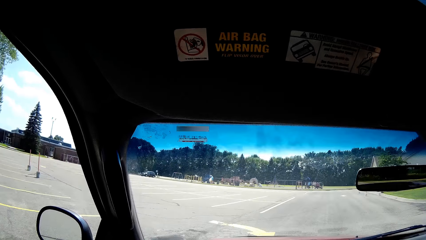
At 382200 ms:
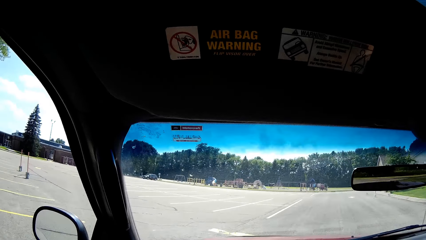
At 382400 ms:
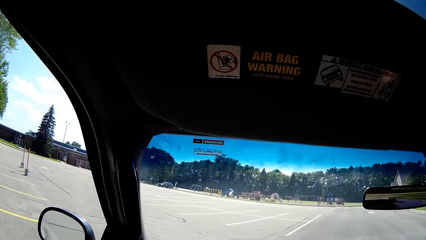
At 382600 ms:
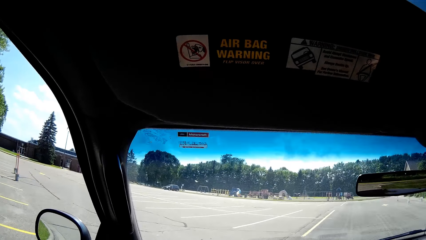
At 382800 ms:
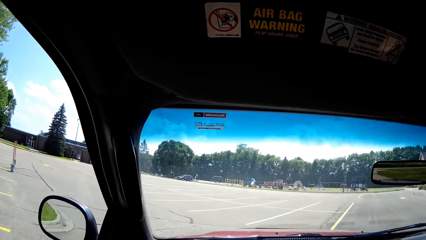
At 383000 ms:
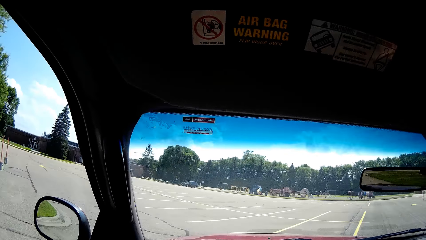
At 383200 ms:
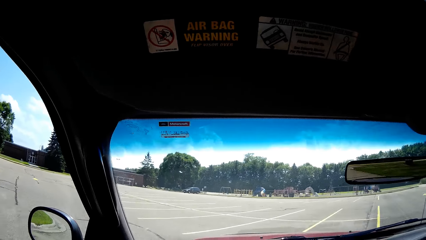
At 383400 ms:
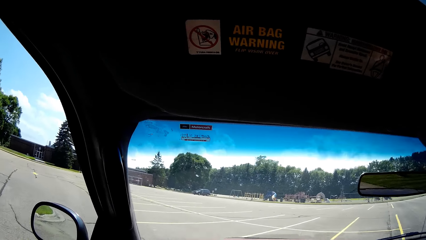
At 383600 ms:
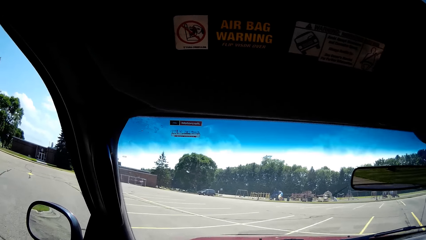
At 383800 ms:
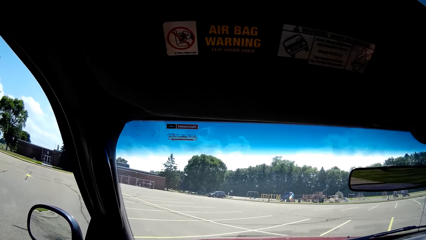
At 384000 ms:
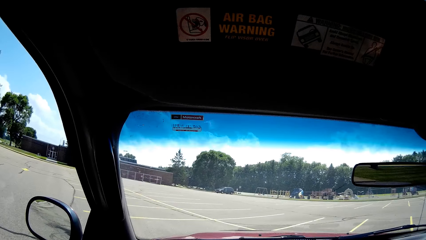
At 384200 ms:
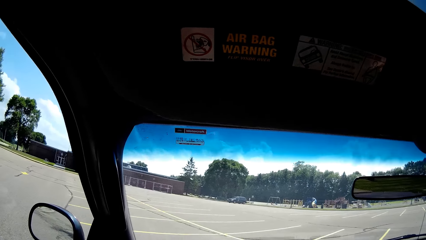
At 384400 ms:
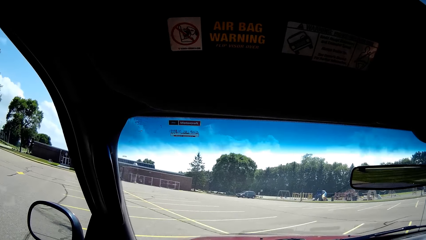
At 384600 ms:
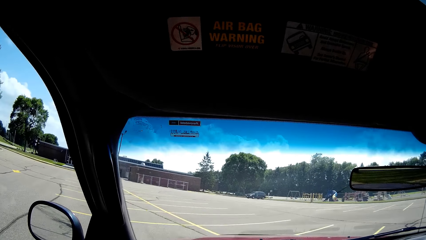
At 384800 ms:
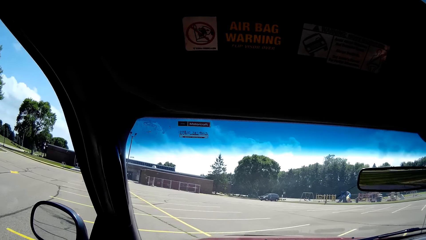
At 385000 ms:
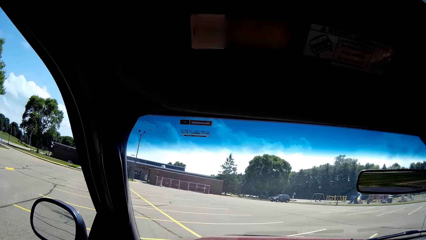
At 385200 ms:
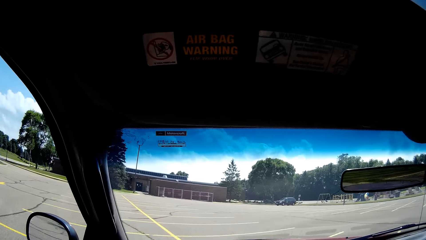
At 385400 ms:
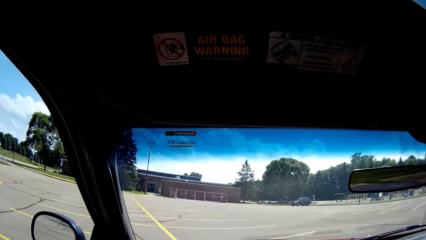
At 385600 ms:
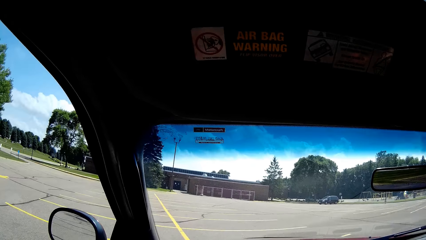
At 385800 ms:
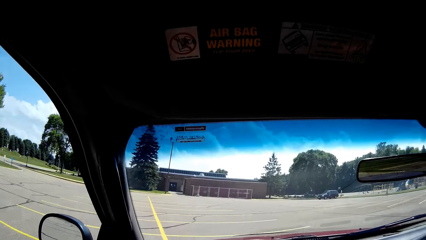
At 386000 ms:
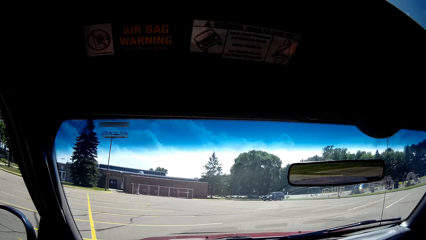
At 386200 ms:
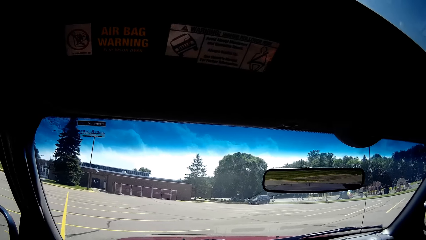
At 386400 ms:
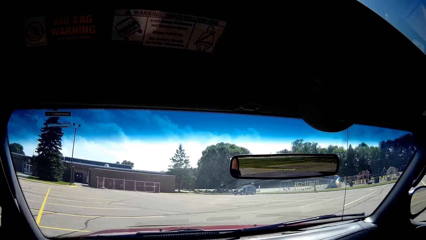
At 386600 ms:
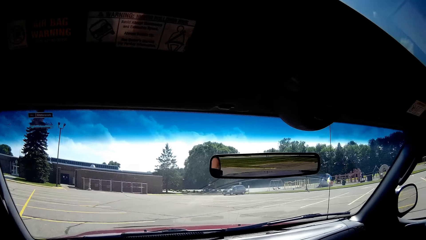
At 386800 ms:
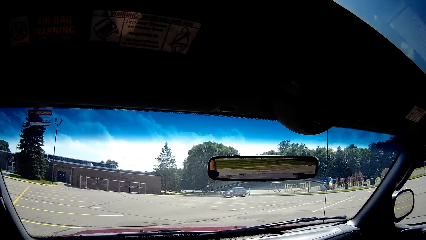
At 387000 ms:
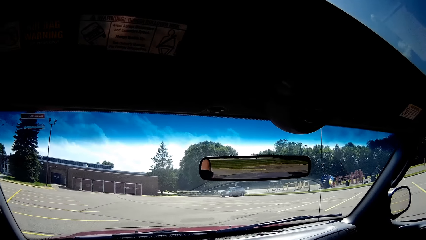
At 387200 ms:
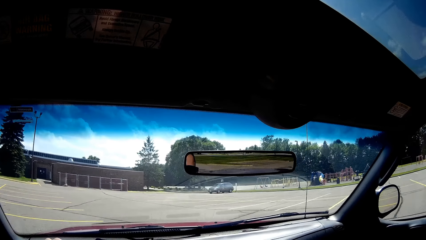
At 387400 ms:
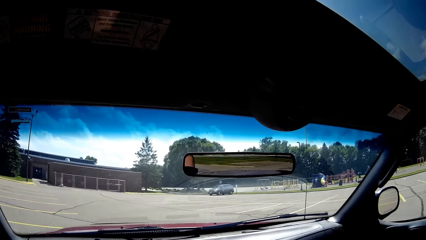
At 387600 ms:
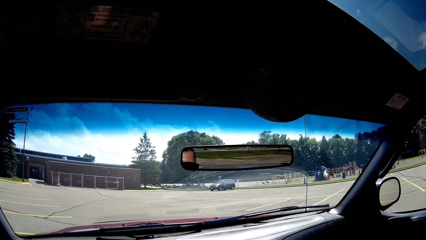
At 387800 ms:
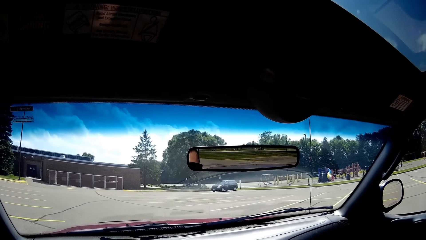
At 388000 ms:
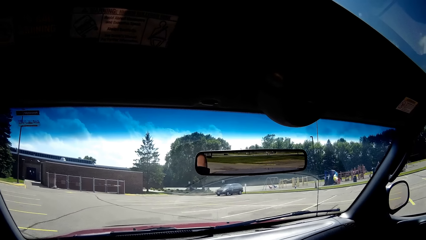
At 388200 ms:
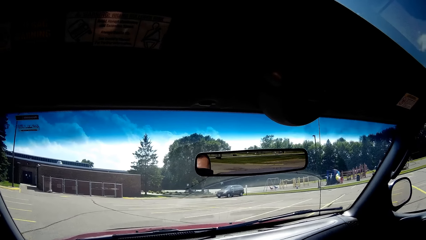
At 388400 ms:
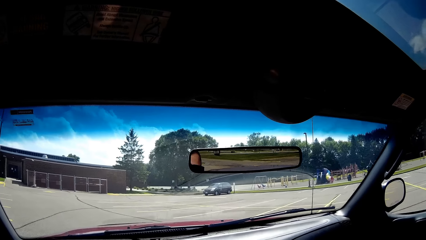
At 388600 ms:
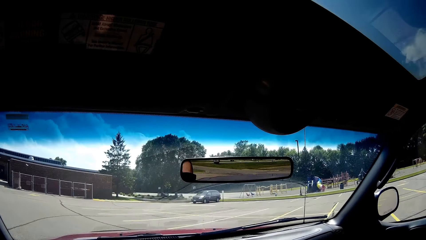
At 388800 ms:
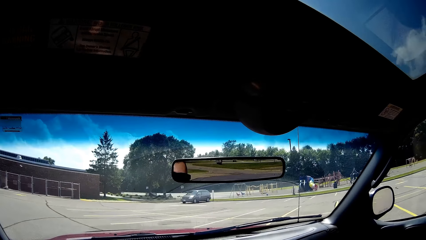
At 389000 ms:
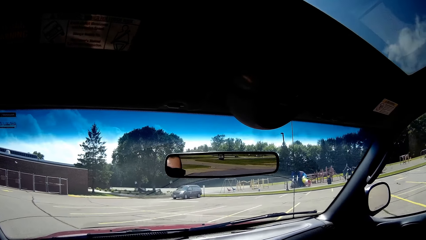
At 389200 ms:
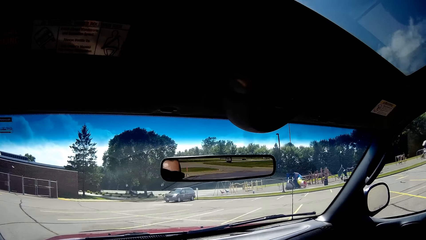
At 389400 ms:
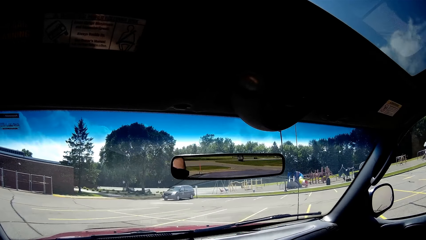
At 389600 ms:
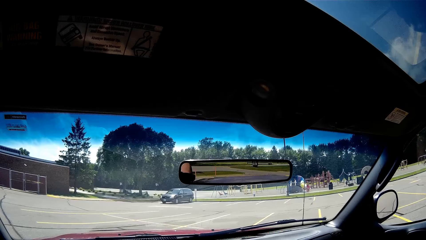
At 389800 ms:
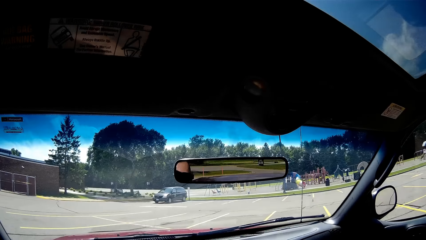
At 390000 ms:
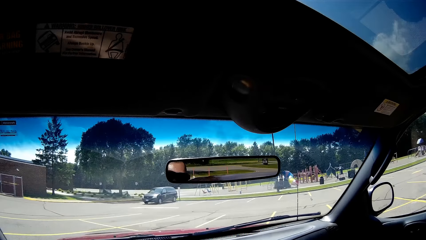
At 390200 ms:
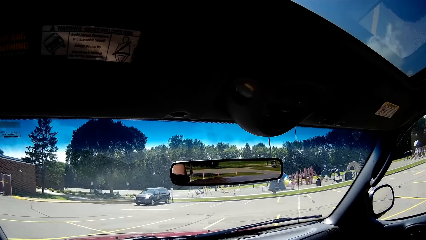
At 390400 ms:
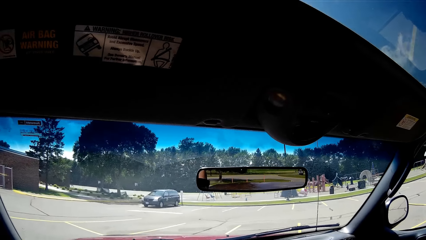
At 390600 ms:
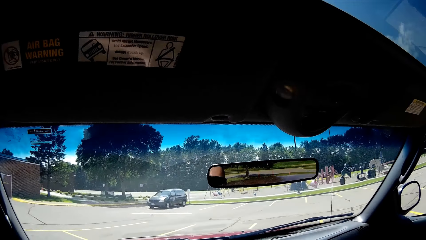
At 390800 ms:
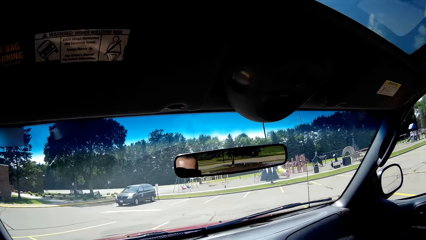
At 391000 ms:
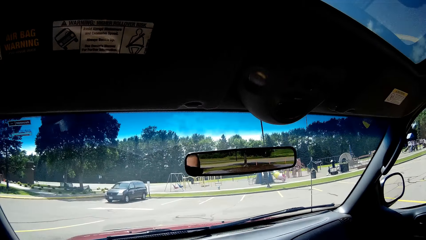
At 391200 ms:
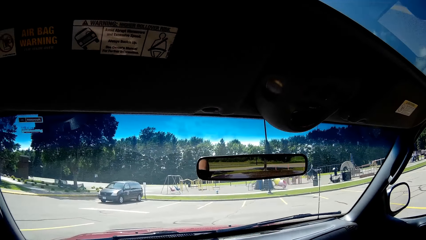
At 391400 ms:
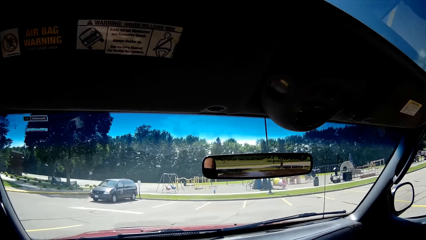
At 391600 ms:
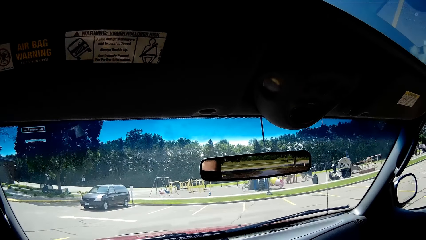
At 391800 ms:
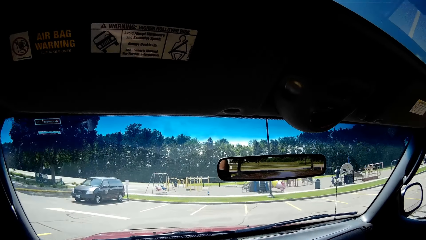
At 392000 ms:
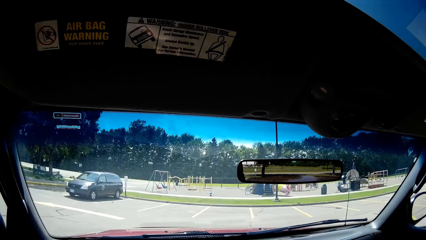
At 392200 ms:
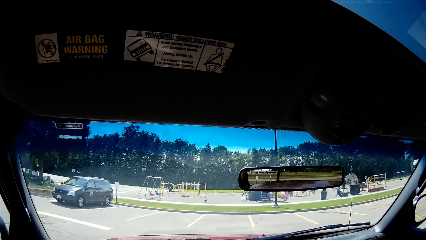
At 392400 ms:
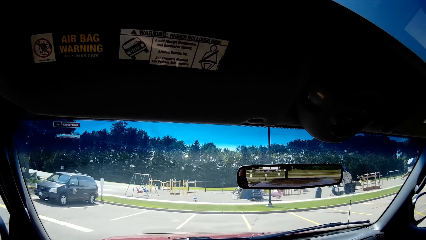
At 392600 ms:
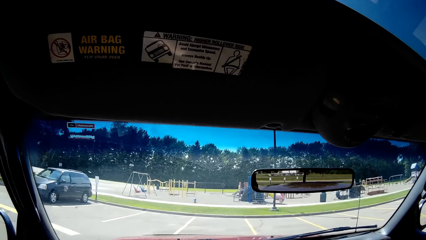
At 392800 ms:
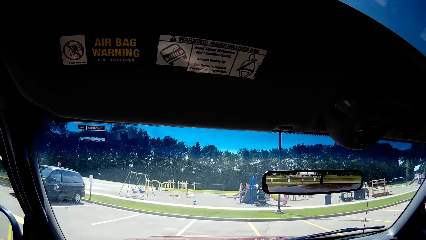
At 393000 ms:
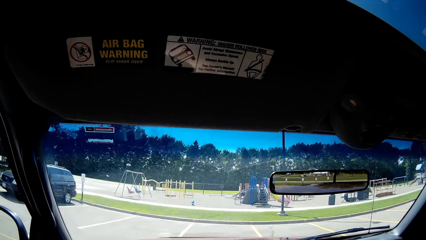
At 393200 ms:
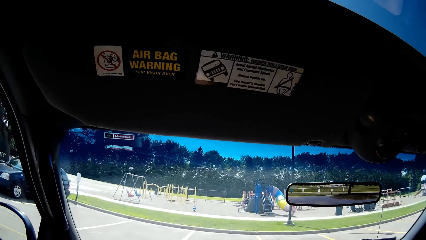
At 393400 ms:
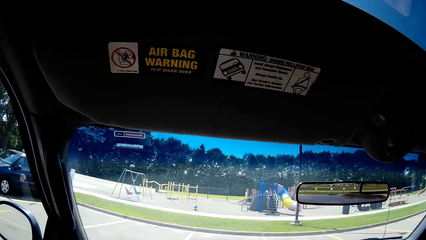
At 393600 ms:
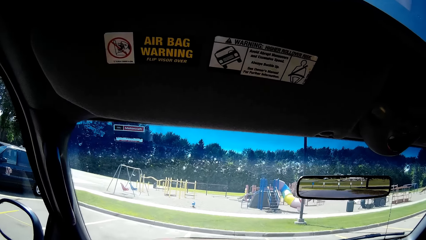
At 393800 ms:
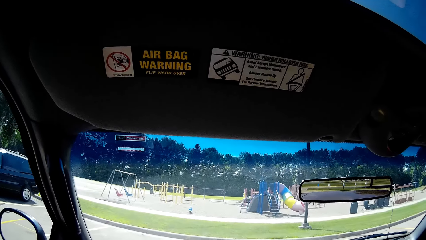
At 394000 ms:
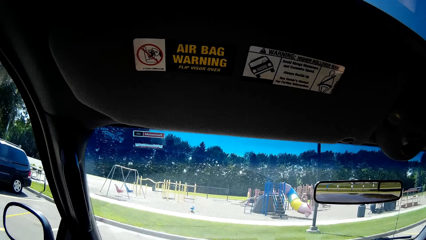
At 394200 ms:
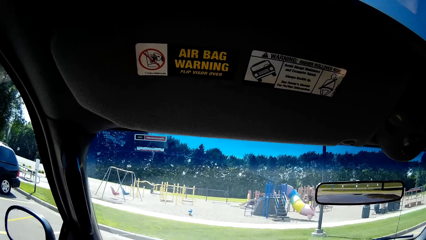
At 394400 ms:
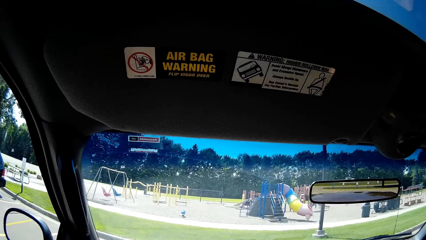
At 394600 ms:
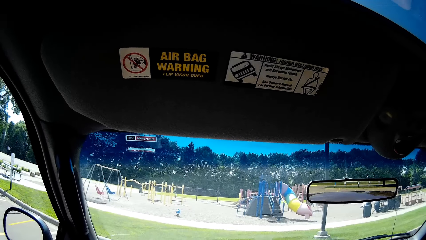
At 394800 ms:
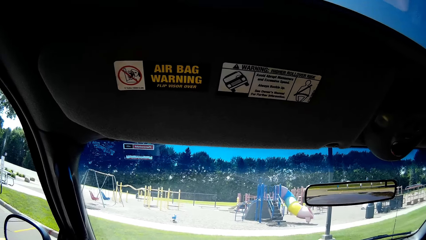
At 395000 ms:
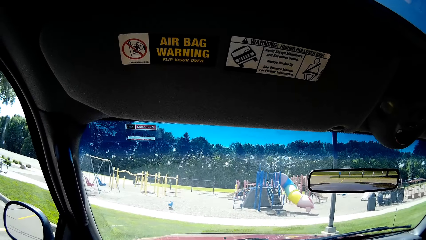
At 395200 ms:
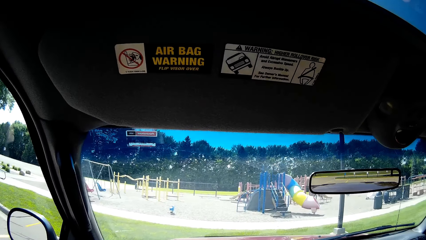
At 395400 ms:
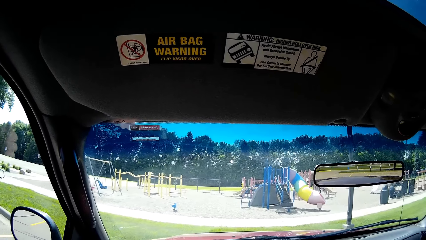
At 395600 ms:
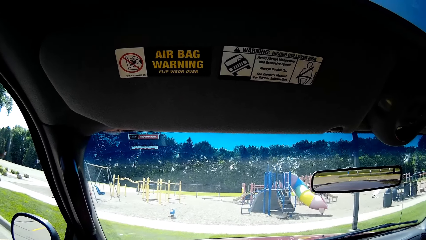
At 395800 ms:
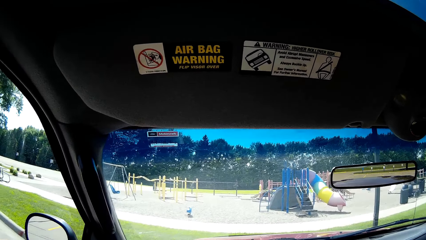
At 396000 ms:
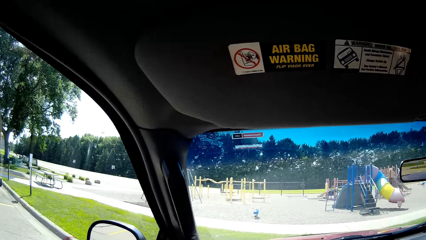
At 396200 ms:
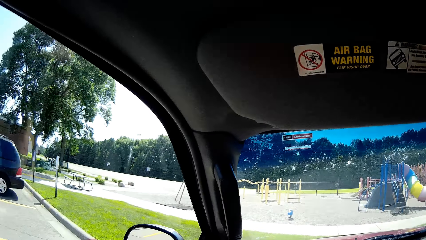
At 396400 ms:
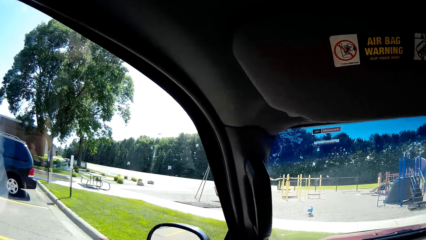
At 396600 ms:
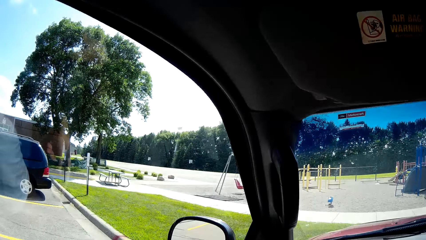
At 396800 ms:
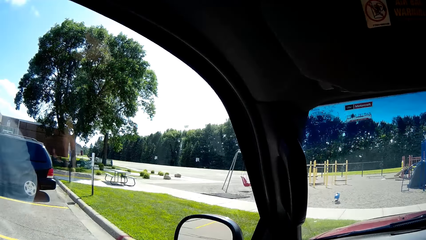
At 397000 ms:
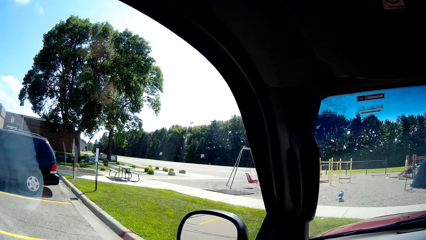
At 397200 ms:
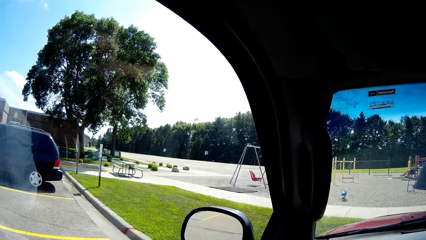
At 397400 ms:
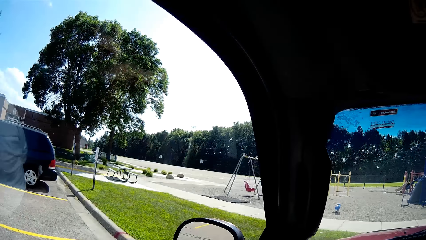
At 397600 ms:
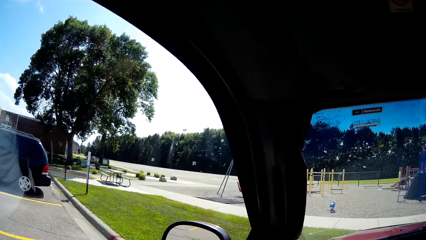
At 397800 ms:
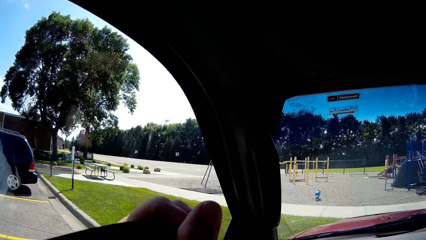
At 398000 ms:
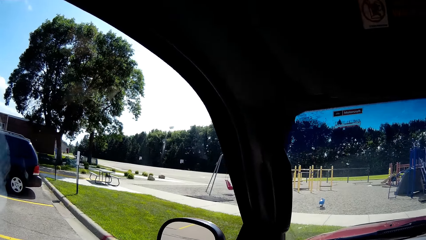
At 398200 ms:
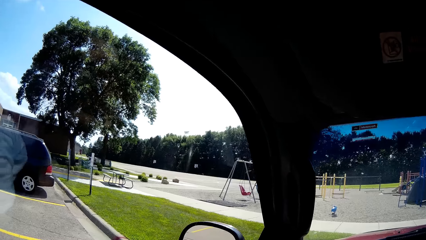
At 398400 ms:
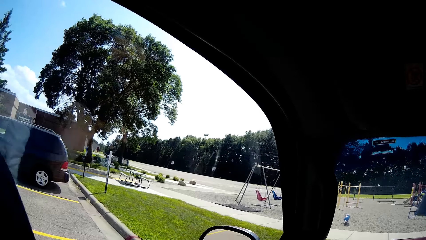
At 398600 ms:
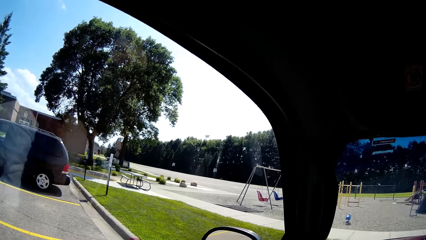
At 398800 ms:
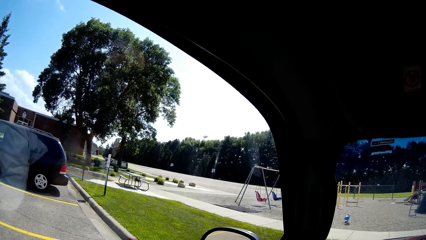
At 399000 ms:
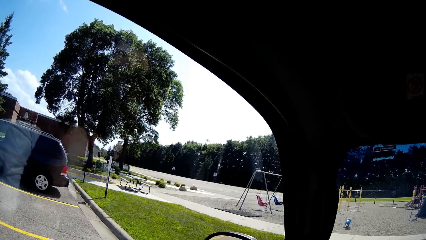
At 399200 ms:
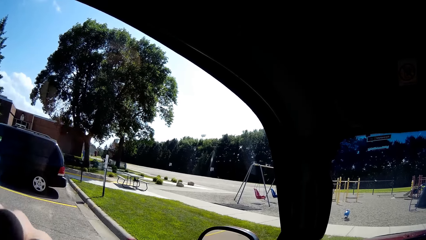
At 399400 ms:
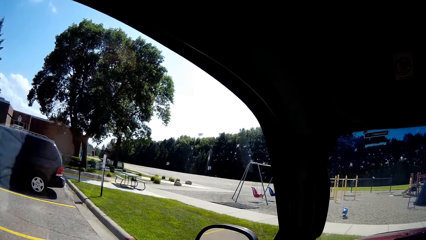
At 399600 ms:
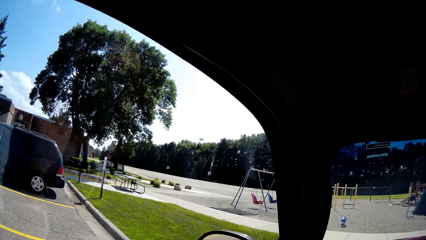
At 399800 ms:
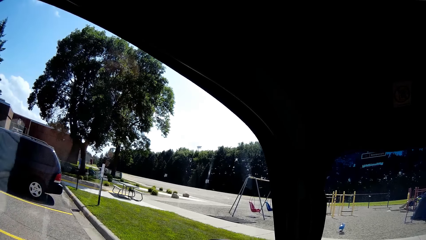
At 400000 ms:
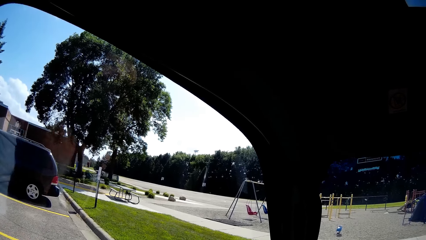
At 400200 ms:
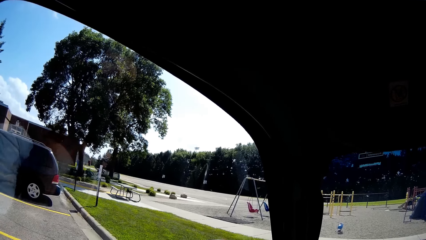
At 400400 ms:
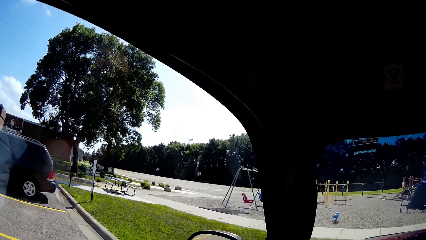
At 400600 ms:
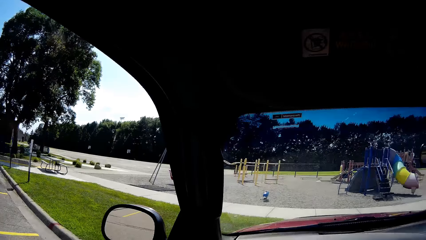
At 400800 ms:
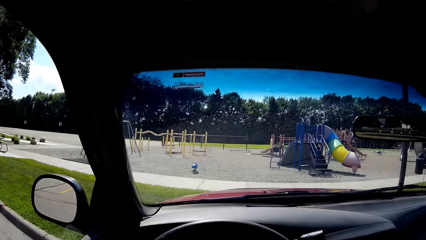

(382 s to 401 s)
The camera wearer packs the car. He lifts his hand and puts back his hand.
